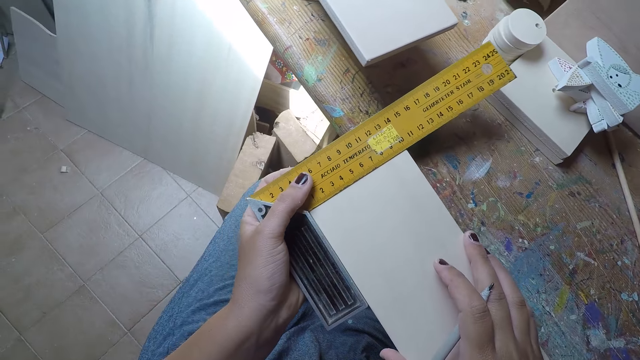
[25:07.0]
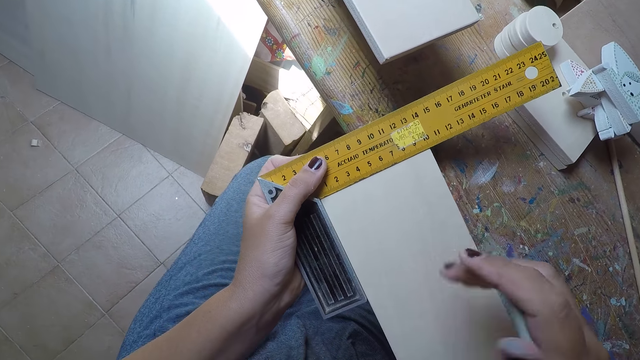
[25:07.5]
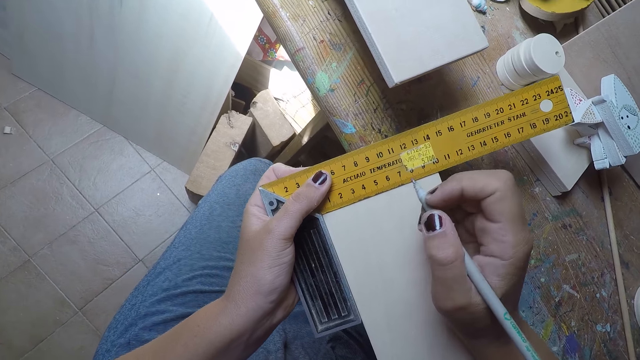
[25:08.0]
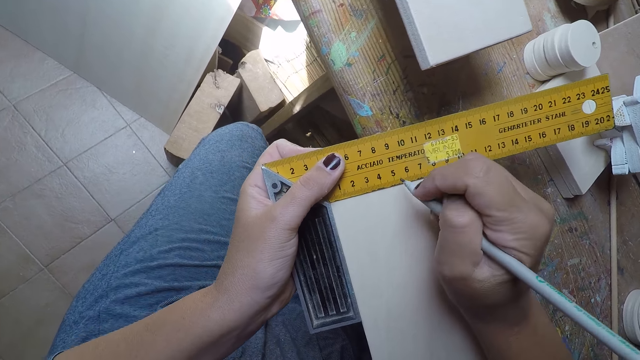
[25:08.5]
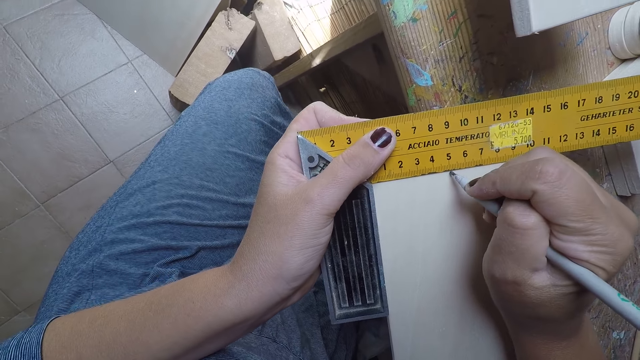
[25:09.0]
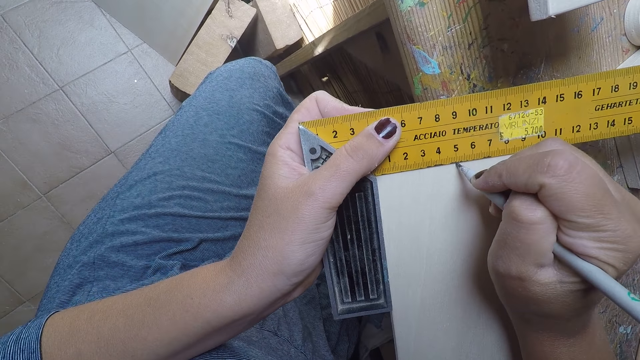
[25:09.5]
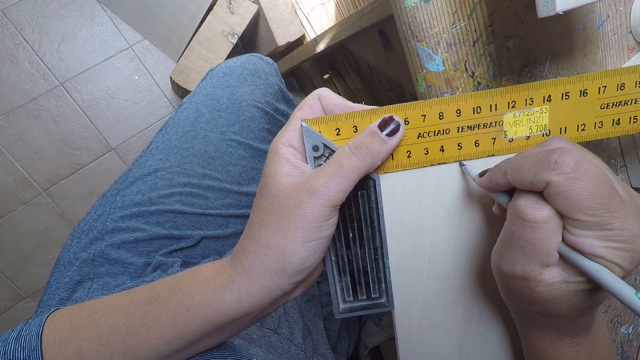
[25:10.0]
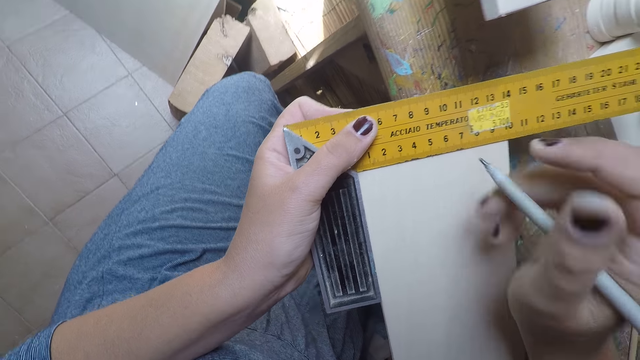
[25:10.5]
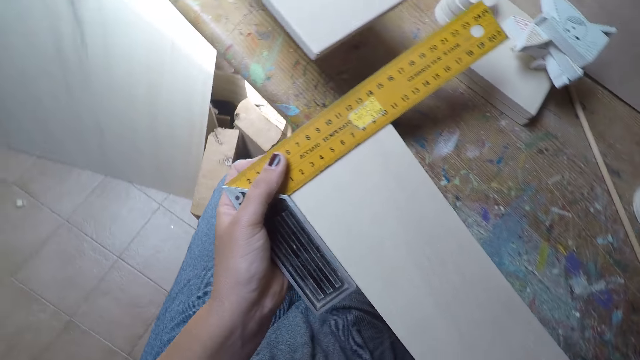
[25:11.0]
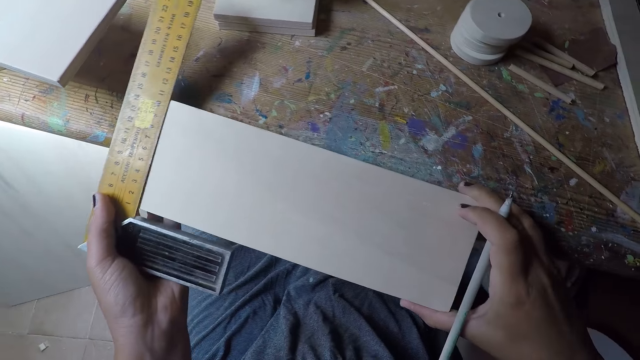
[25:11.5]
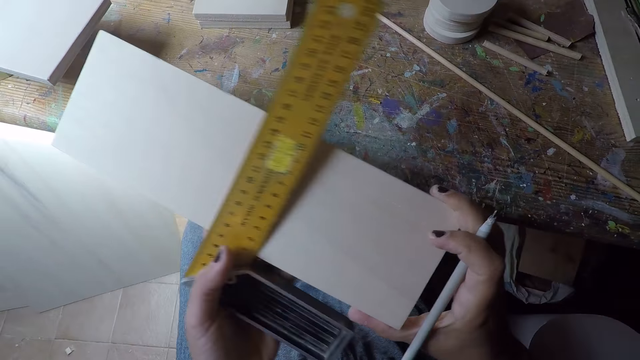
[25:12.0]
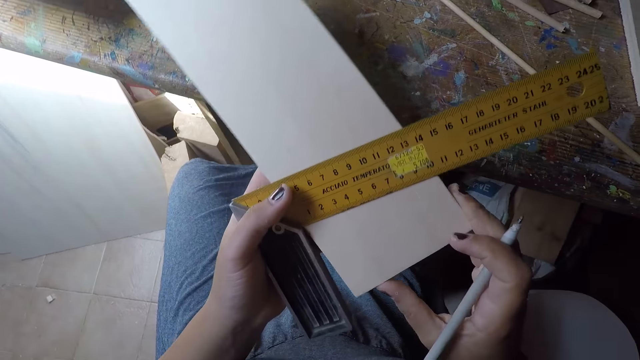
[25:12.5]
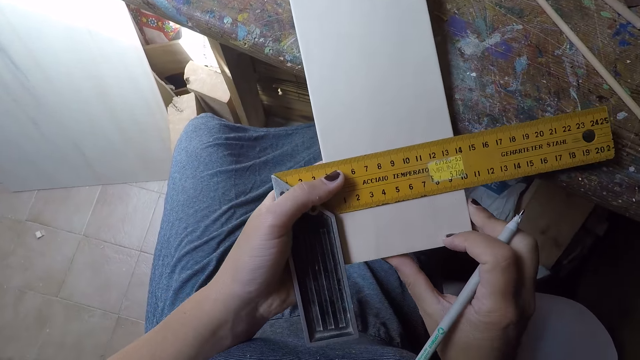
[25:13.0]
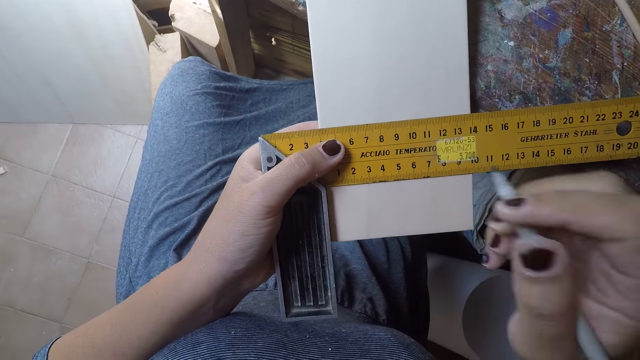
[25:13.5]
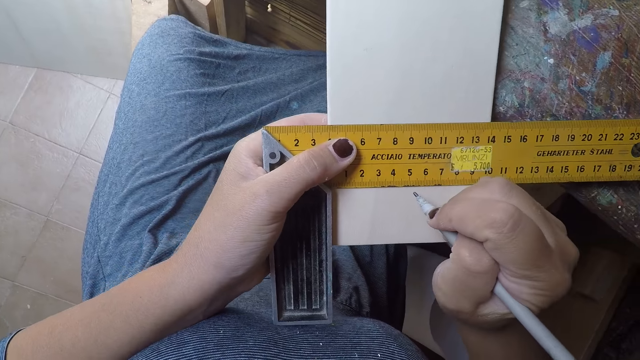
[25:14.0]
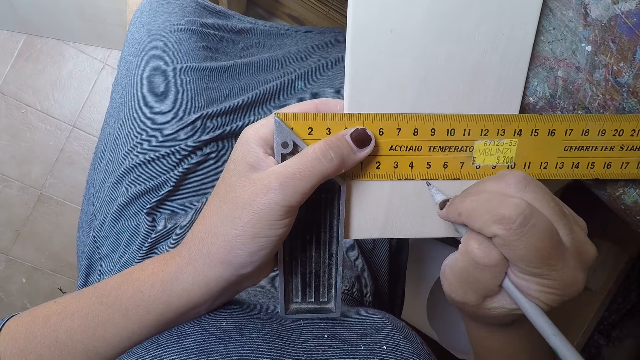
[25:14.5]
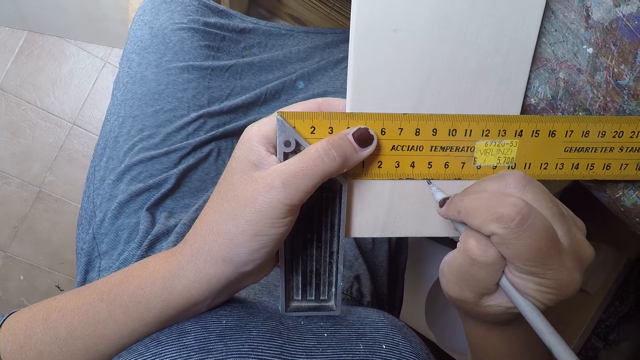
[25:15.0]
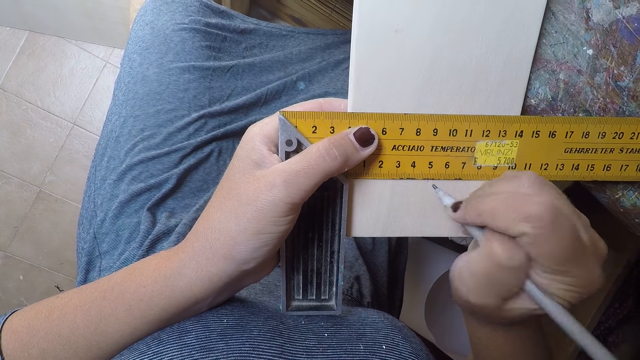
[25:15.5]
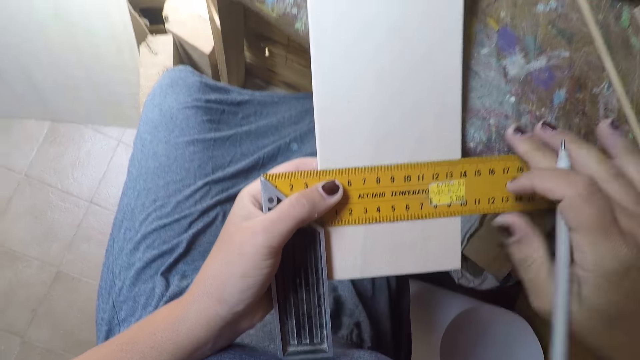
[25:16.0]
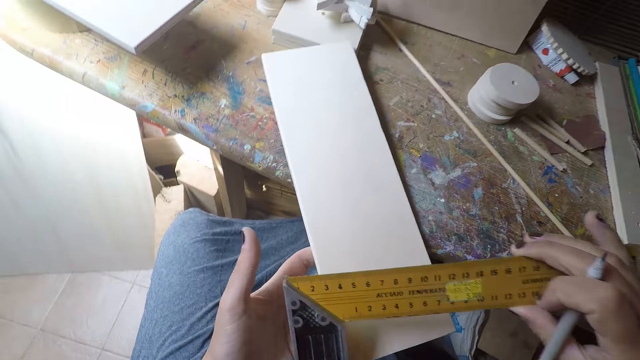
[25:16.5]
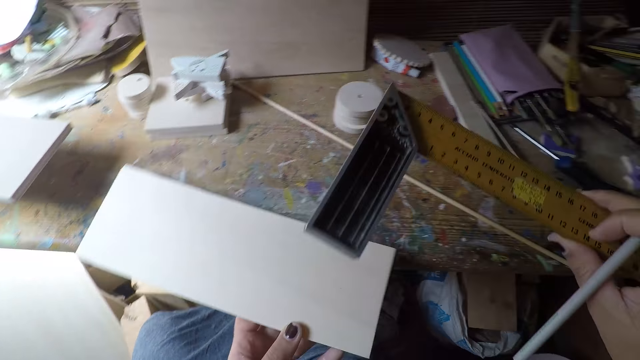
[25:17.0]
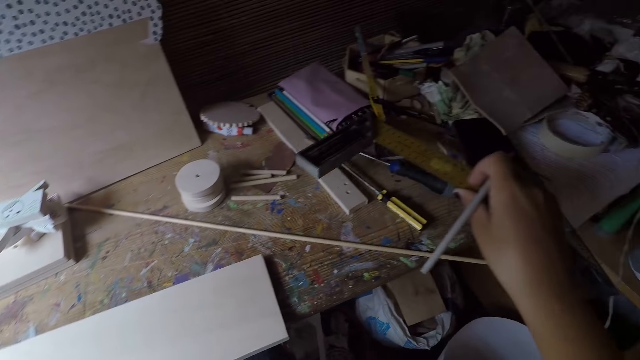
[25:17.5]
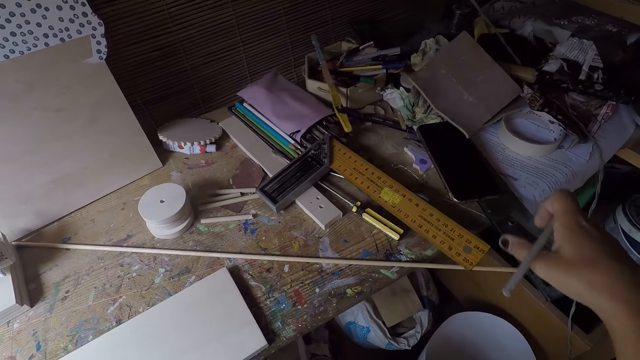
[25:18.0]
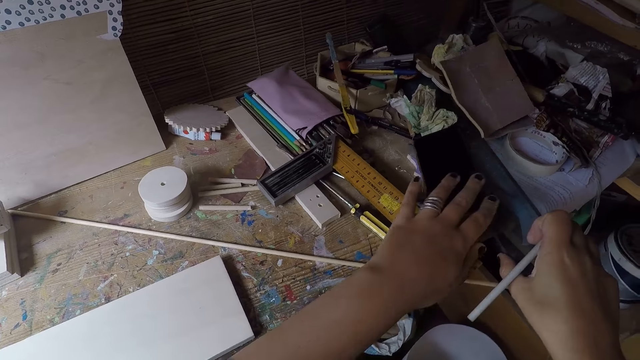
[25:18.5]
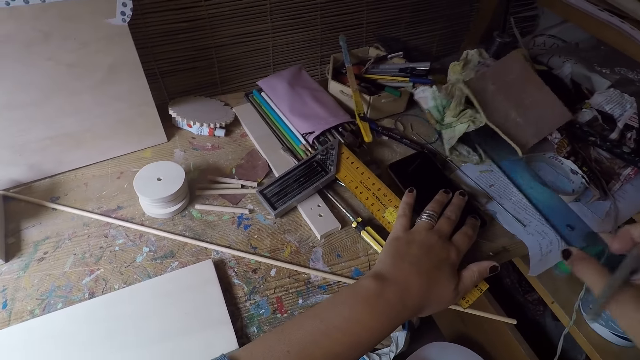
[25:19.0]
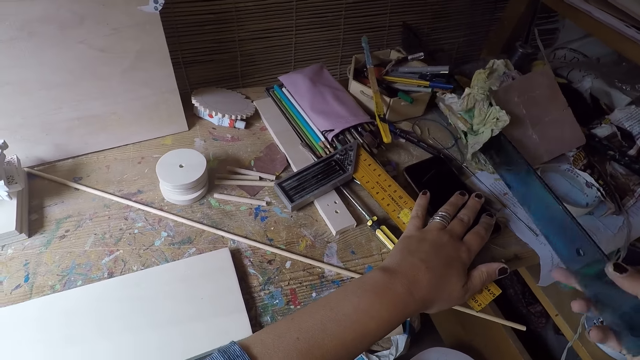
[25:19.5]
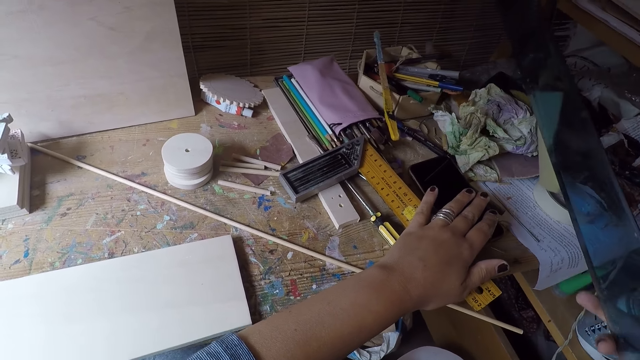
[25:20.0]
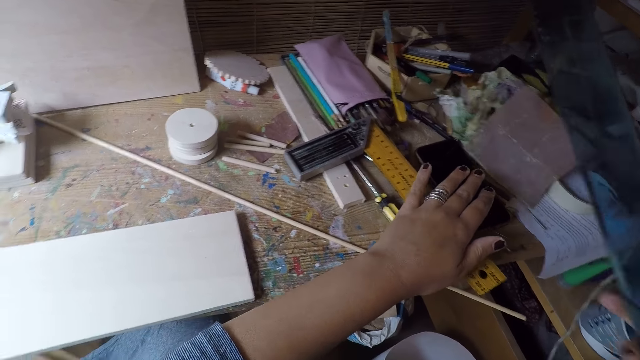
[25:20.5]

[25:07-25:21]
The camera wearer rests the piece of wood on the workshop table. He marks the piece of wood with the pen in his right hand. He moves the wood. He marks a point on the wood. He places the square angle ruler on the workshop table with his right hand. He takes a transparent ruler on the workshop table with his right hand. He adjusts the phone on the workshop table with his left hand.

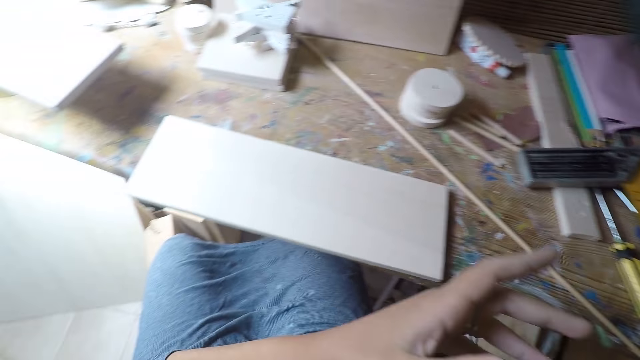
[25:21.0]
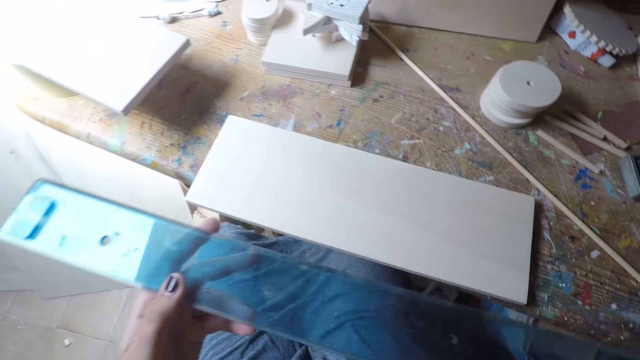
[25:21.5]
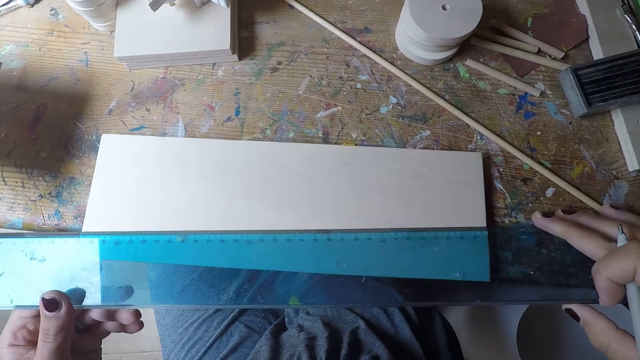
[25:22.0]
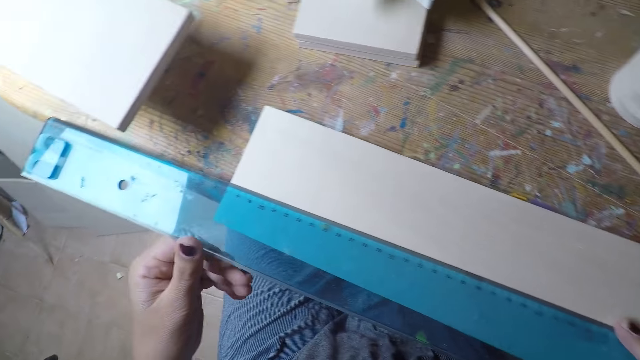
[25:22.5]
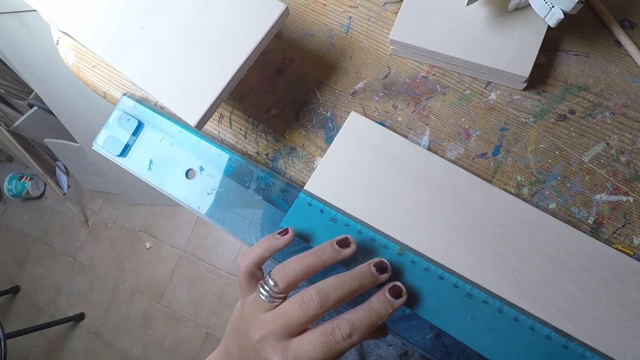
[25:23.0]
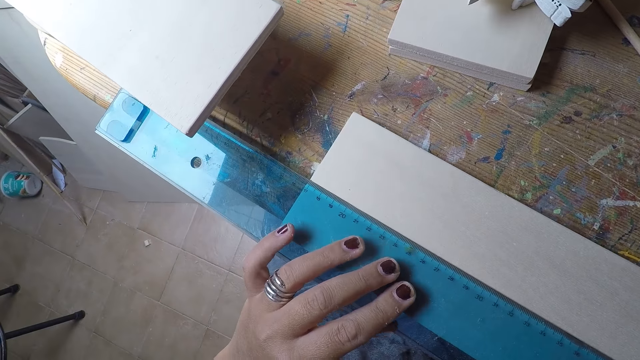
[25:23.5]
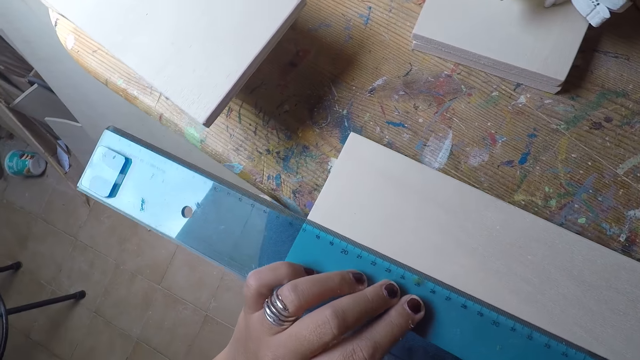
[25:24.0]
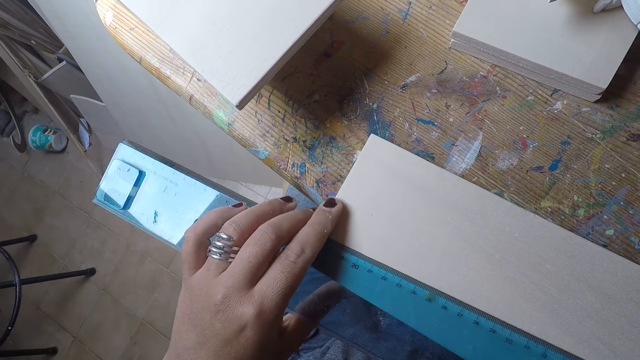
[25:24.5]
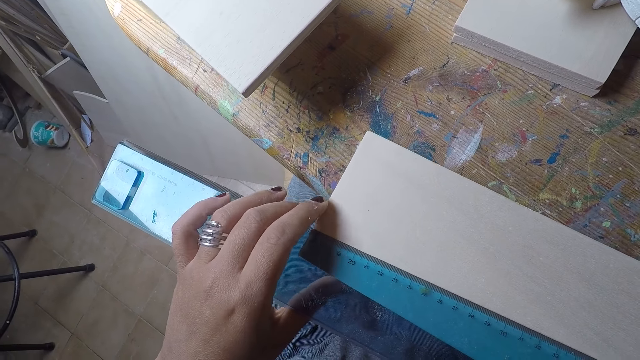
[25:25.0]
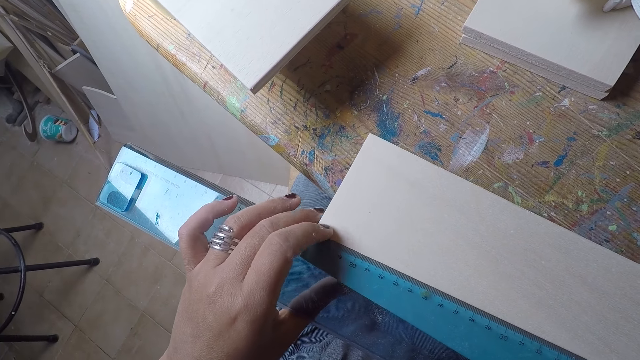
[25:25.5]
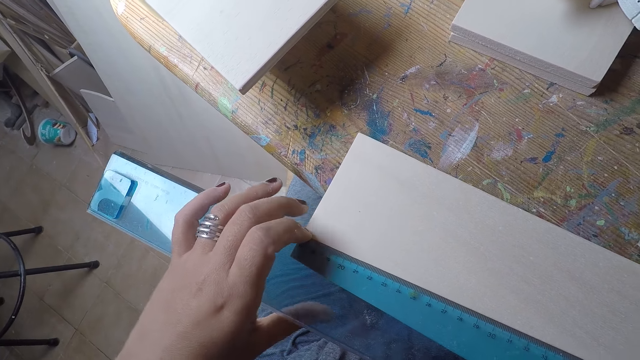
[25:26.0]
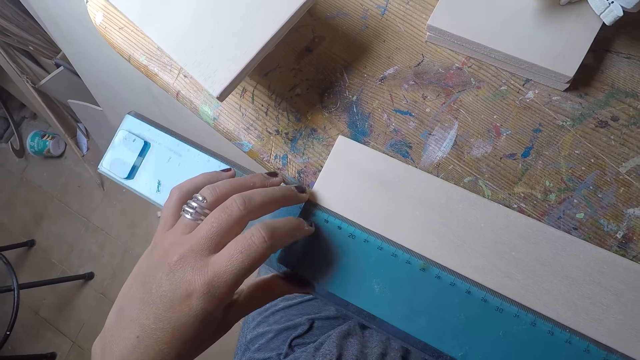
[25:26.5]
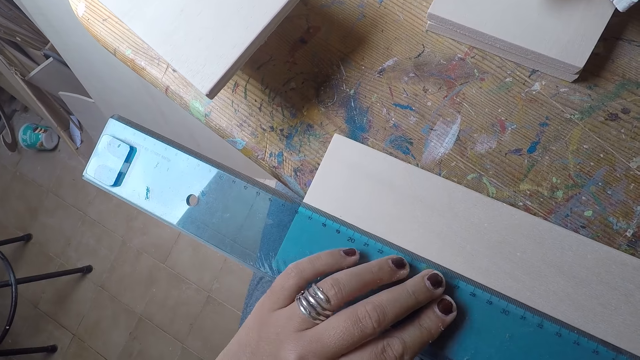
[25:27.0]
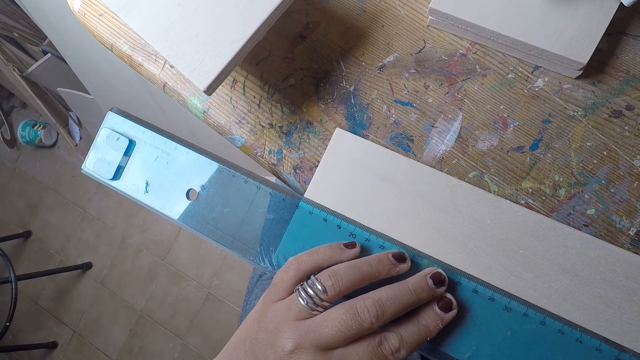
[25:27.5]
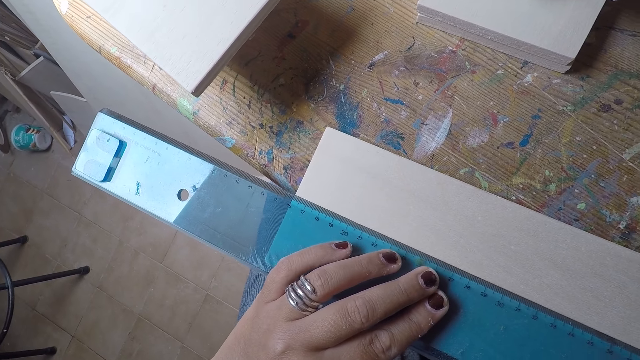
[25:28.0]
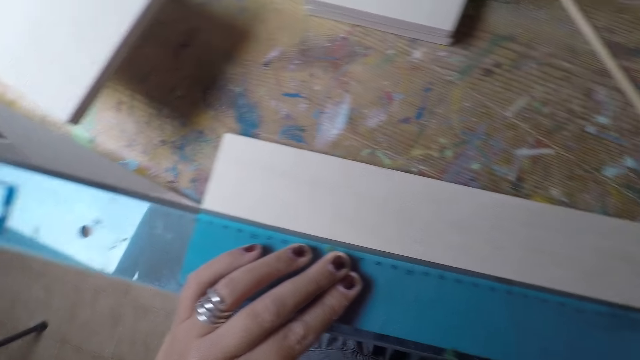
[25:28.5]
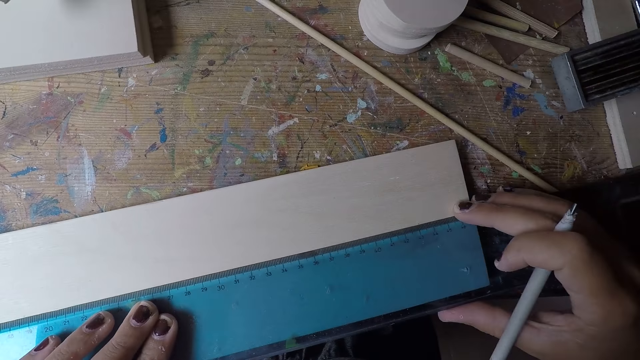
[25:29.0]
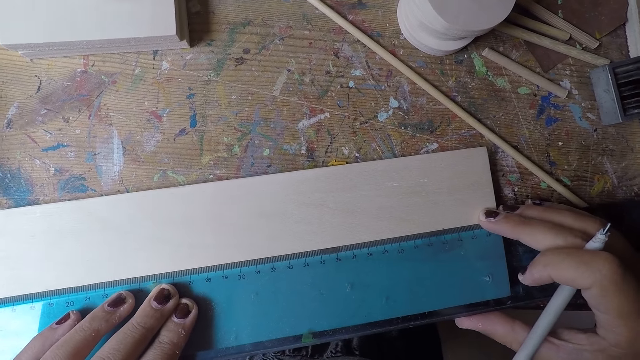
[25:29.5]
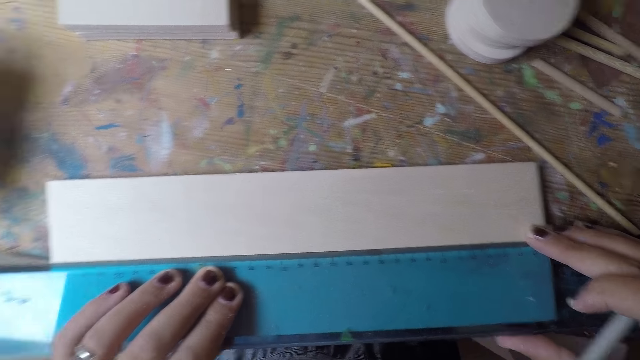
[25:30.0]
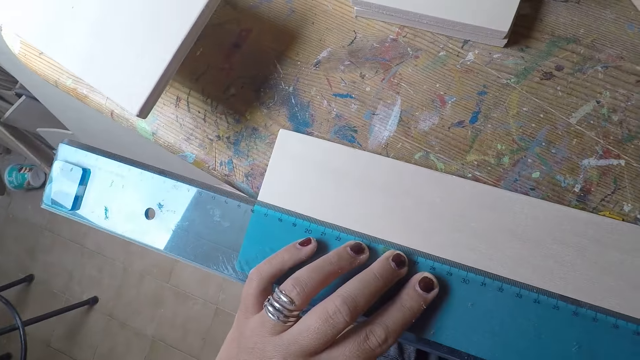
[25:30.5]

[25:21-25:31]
The camera wearer places the transparent ruler on the piece of wood on the workshop table with both hands. He measures a length on the wood.
